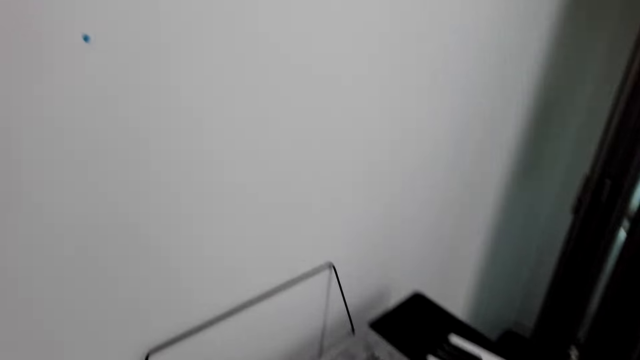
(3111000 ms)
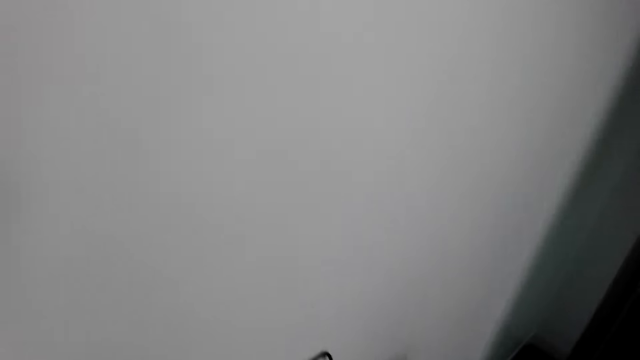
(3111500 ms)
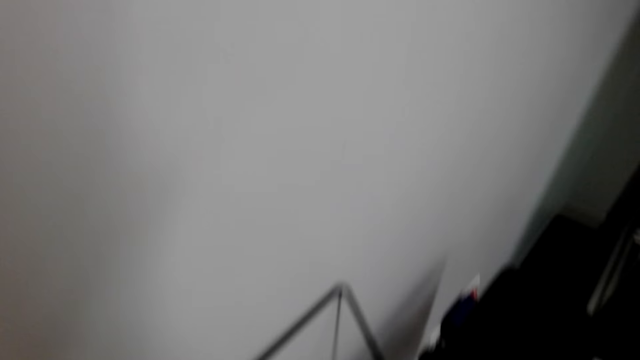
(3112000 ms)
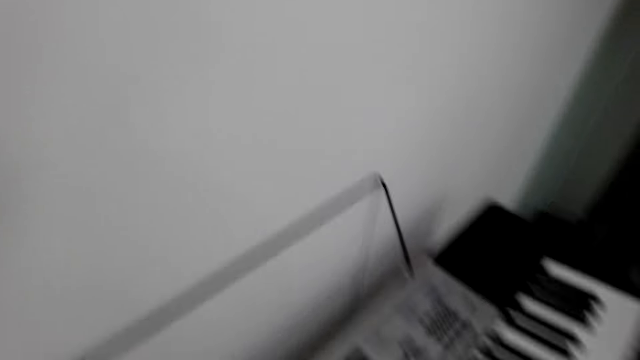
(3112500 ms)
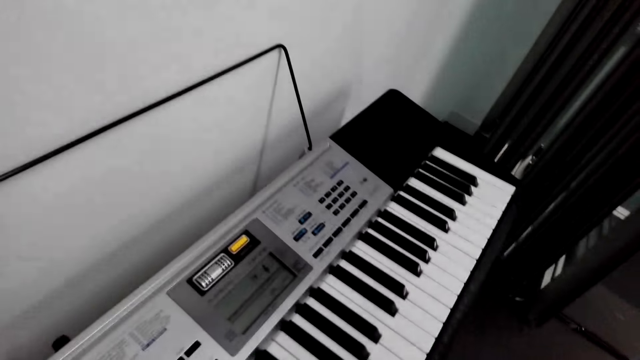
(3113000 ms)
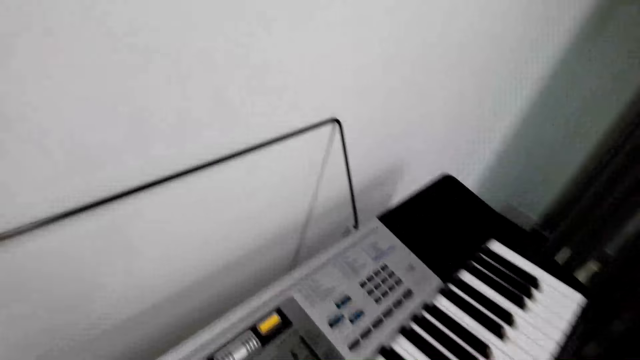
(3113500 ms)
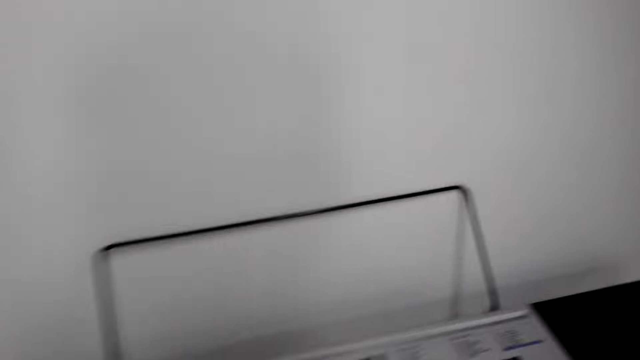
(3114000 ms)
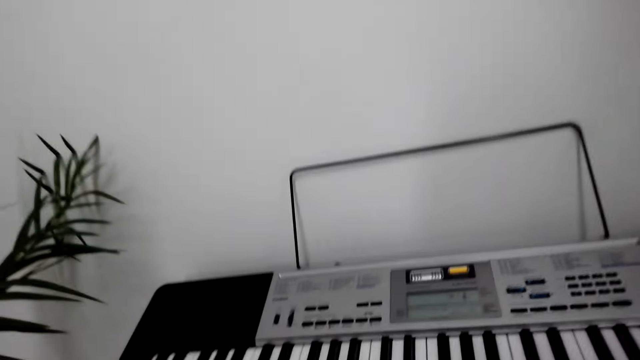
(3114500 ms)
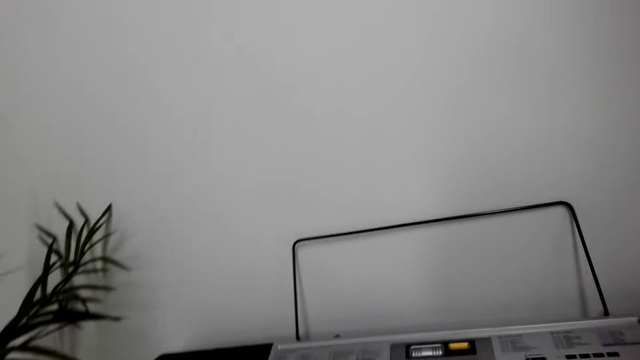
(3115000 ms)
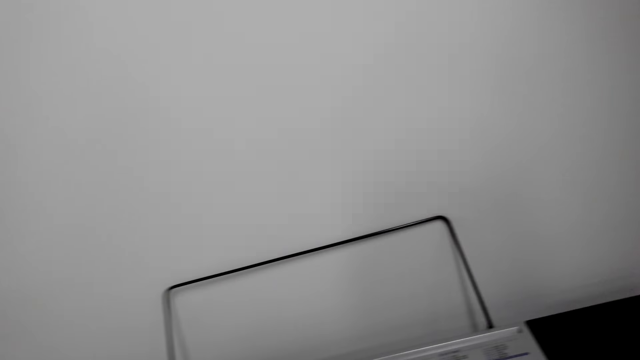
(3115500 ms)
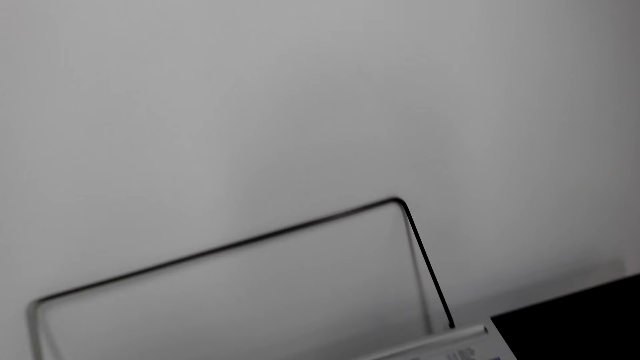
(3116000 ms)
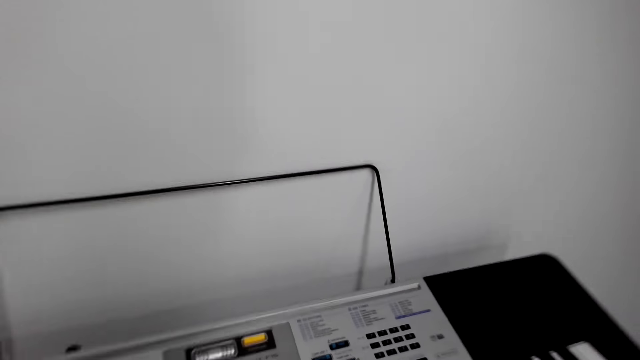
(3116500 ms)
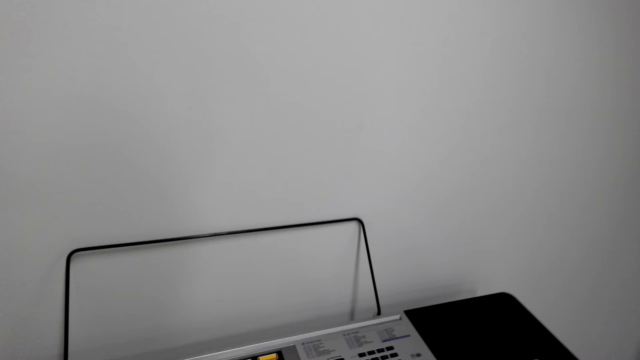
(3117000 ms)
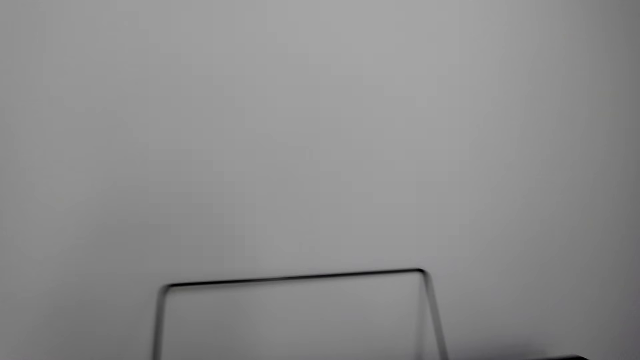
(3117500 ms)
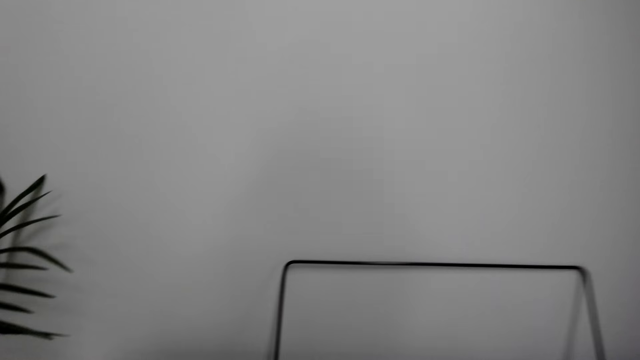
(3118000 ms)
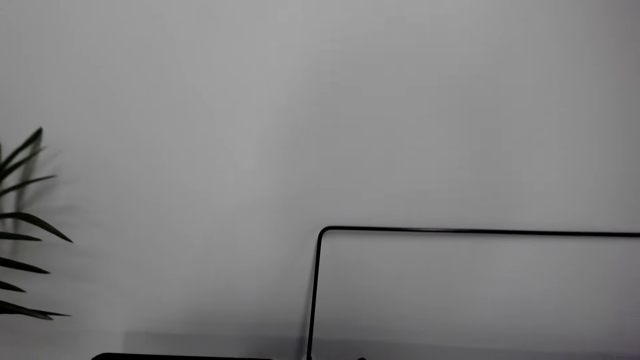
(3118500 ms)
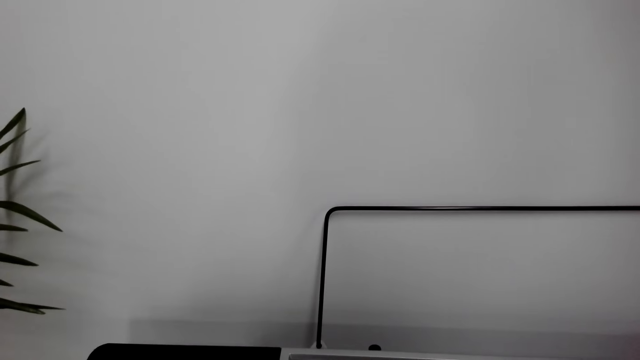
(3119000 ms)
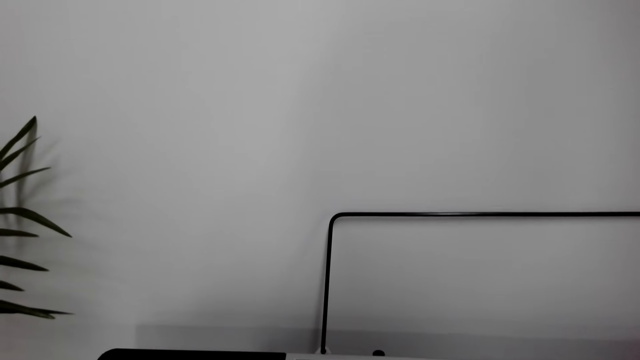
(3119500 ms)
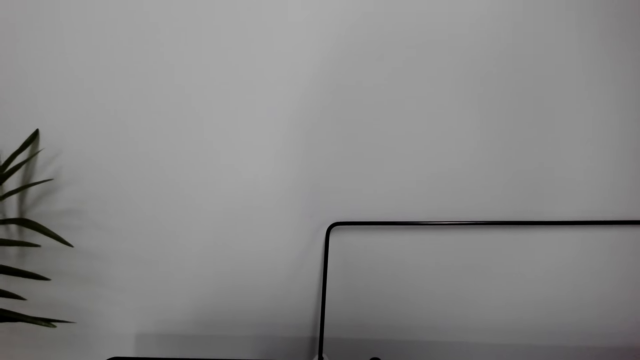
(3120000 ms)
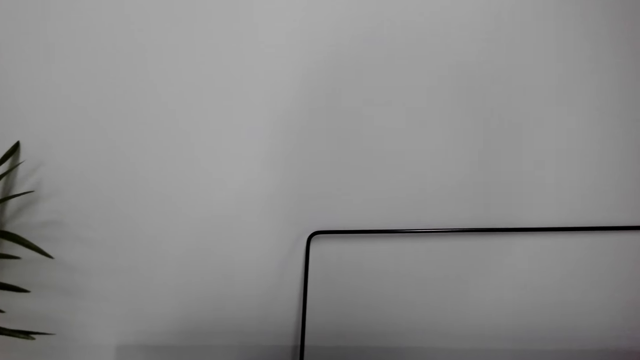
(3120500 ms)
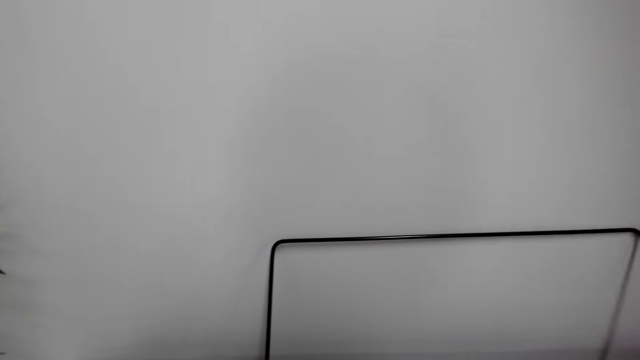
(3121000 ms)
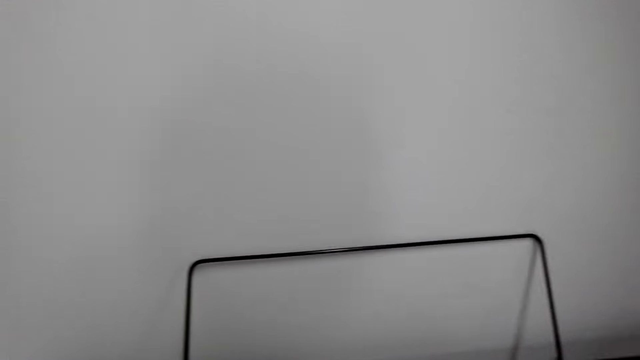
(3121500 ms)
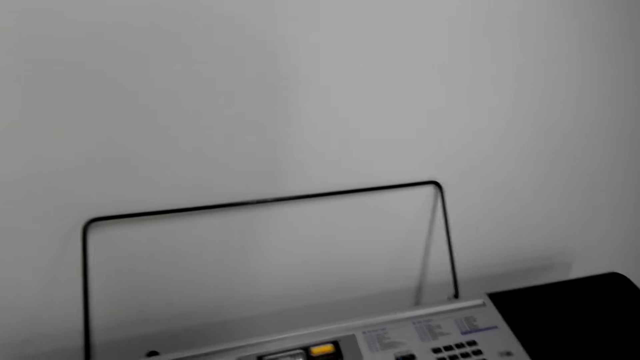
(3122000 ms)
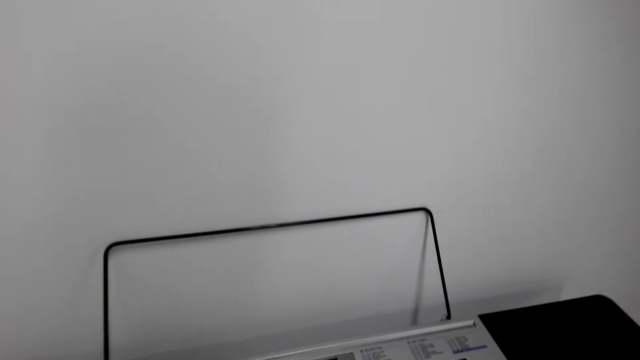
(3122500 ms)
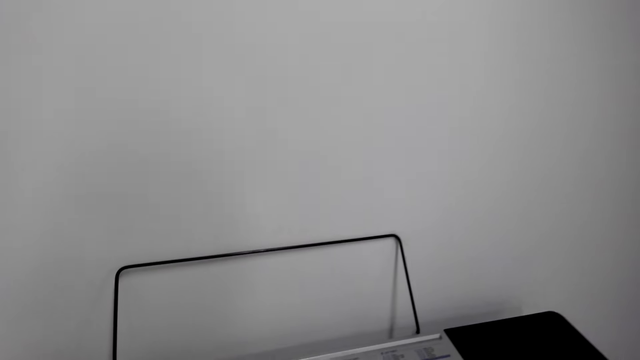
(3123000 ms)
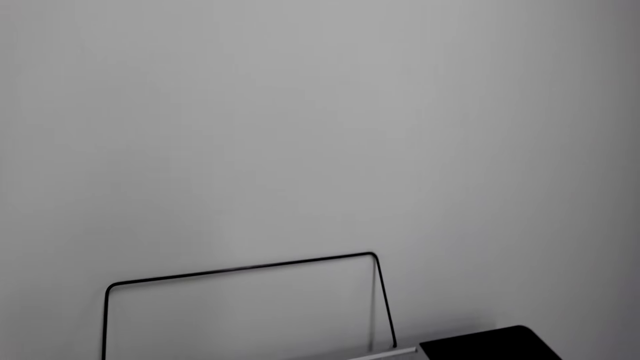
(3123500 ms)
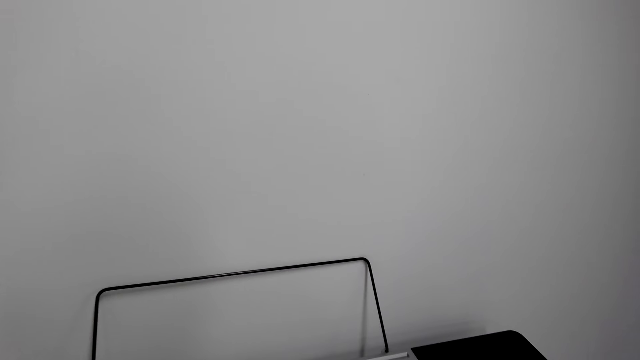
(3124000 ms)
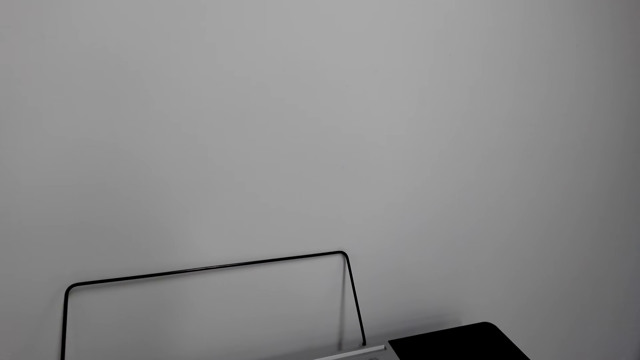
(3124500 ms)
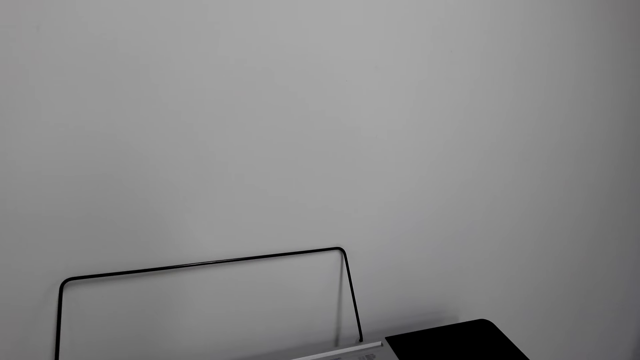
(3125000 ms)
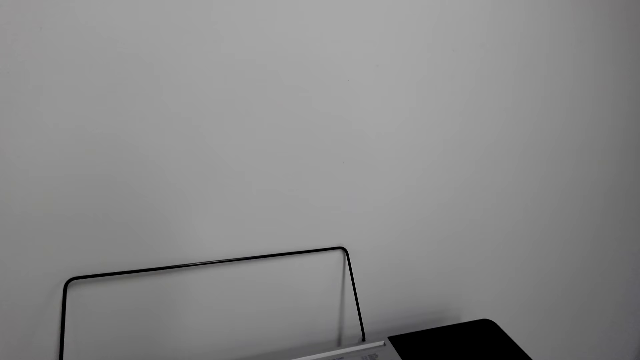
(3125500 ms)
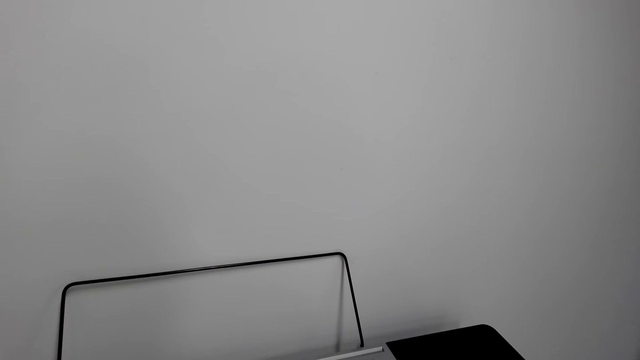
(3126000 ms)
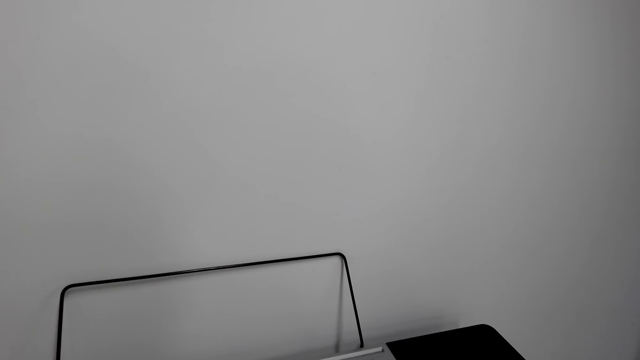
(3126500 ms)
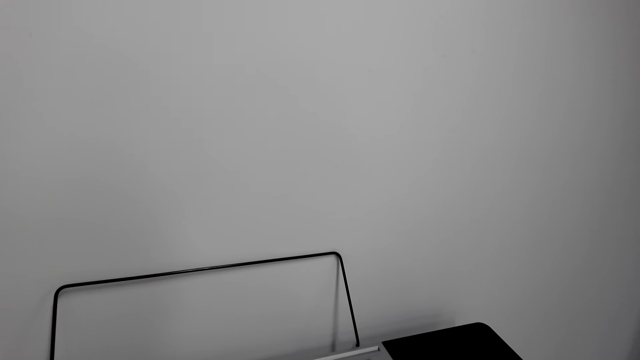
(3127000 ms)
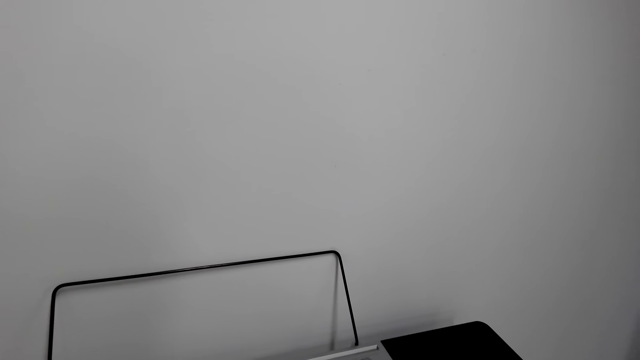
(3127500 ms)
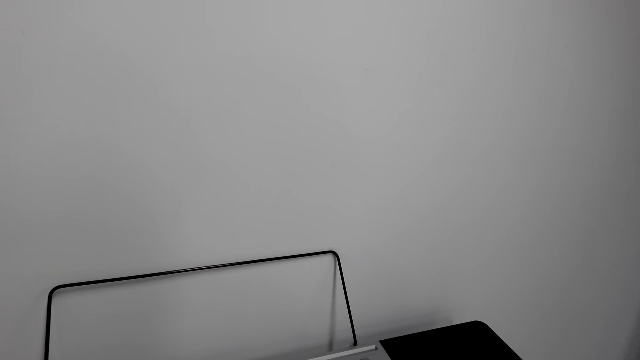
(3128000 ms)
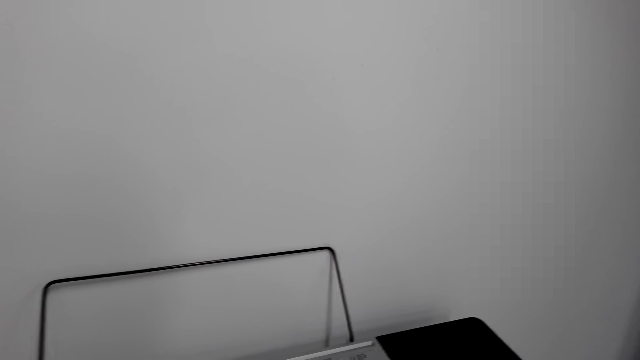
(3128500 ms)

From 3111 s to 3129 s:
The camera wearer sits down behind the piano. They play the piano.

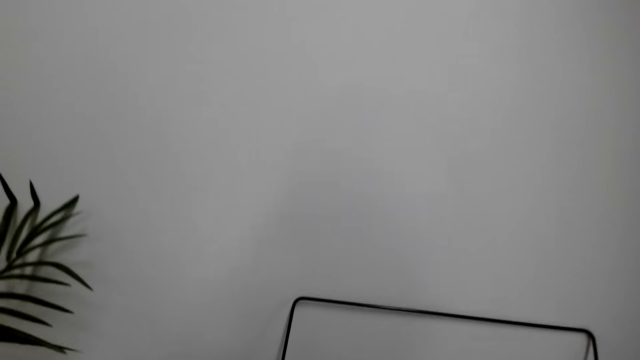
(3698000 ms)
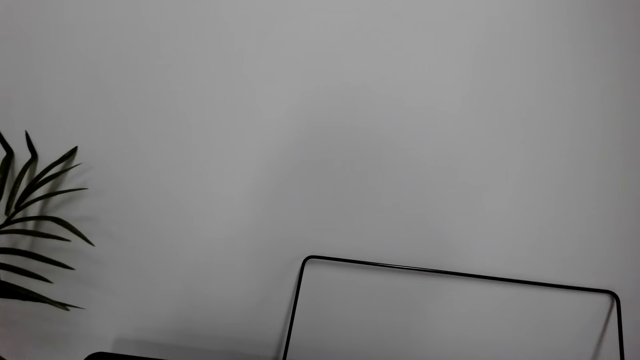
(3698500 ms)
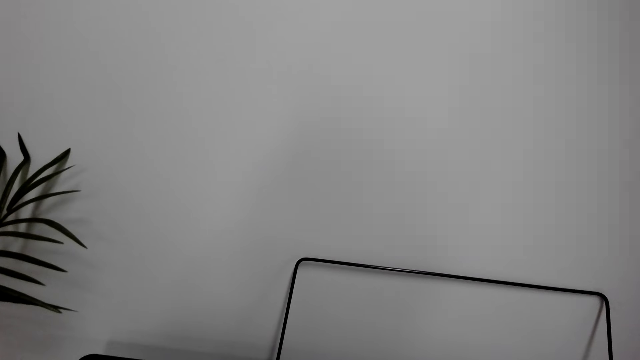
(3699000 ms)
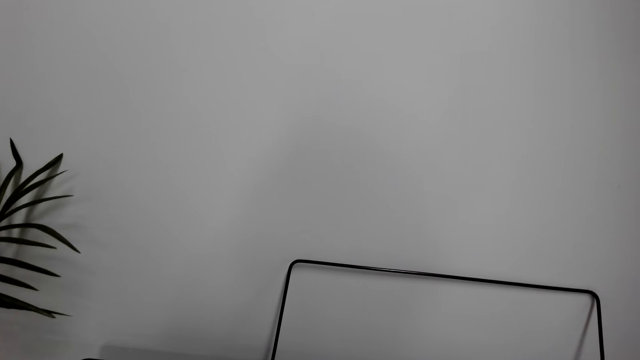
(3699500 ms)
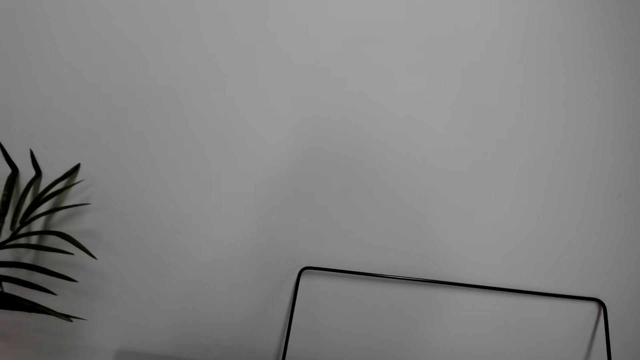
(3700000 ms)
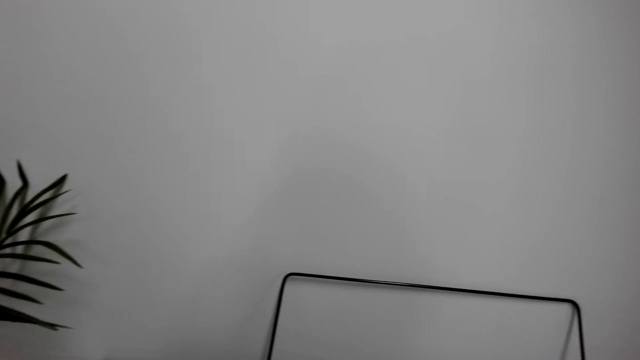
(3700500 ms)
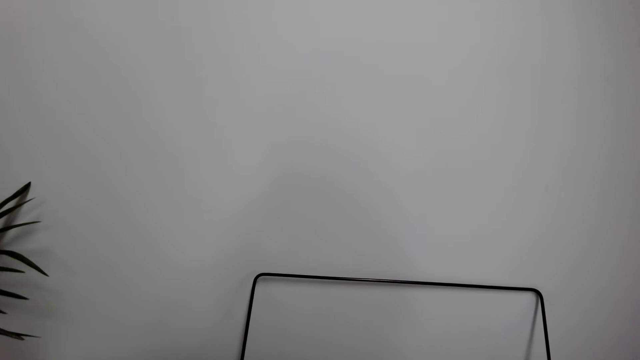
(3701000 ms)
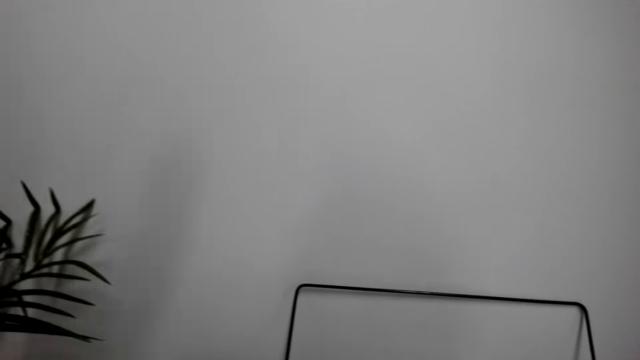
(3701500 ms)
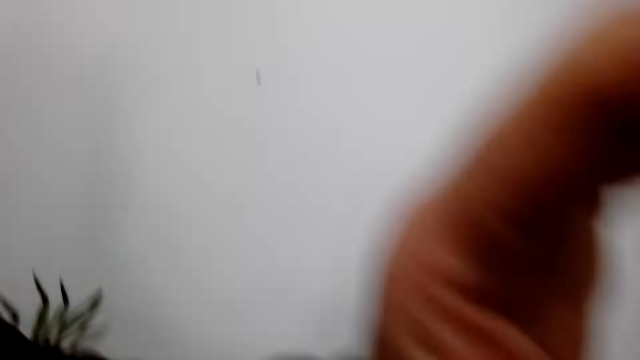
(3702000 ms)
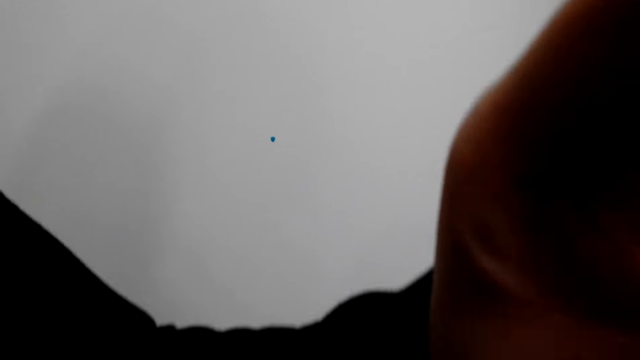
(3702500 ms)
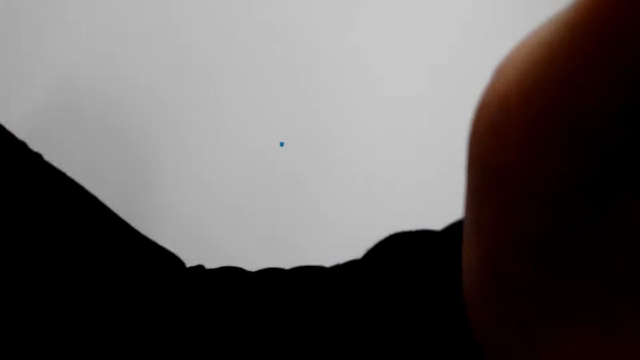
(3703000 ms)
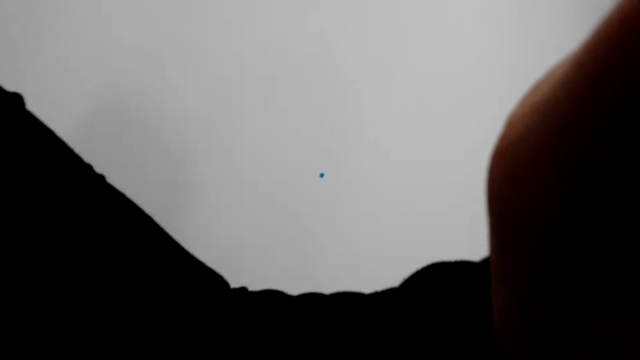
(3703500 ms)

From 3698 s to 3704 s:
The camera wearer looks around. He touches his head with his hand. He adjusts the camera.
